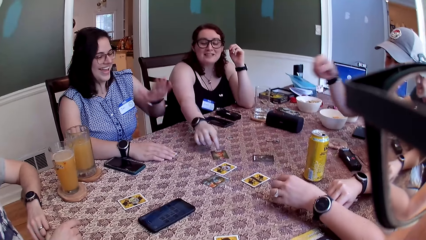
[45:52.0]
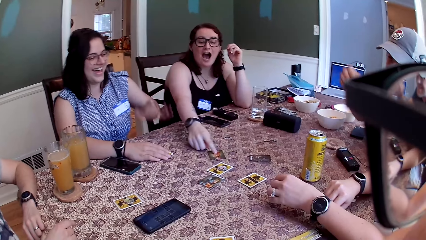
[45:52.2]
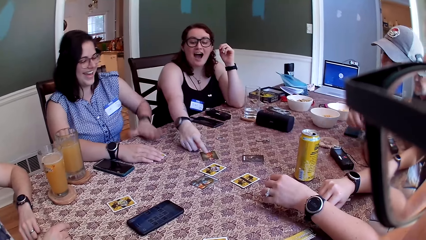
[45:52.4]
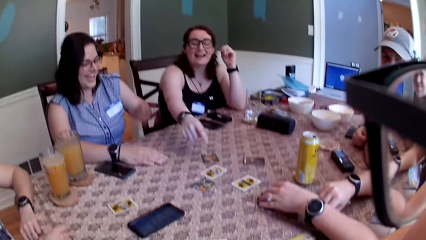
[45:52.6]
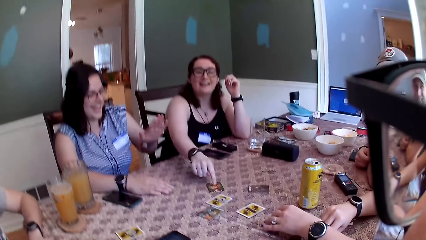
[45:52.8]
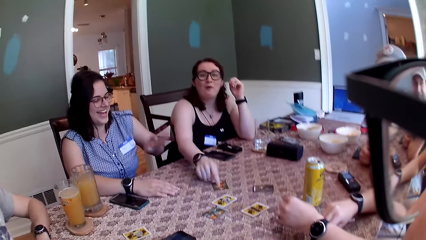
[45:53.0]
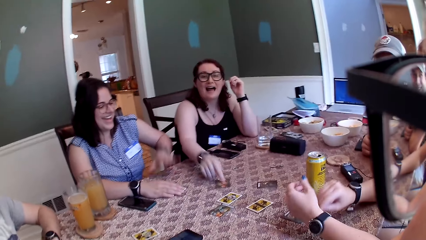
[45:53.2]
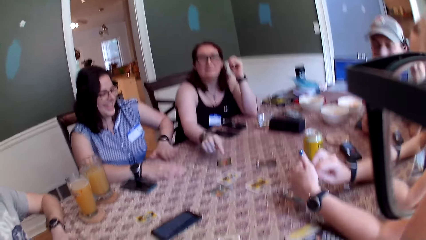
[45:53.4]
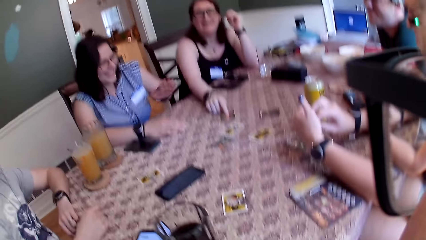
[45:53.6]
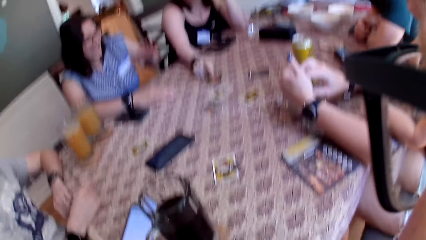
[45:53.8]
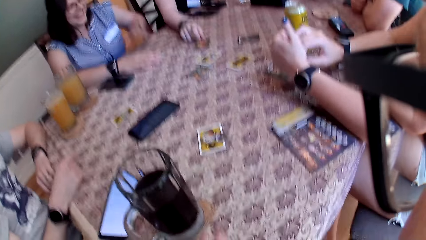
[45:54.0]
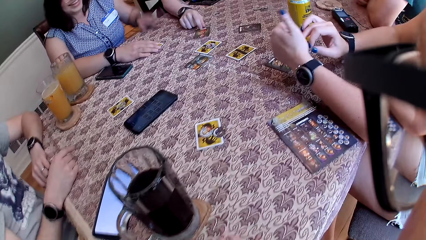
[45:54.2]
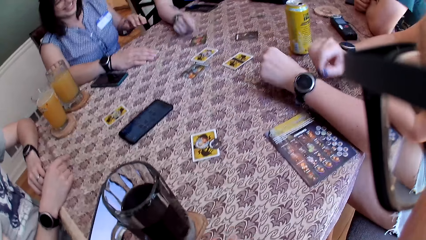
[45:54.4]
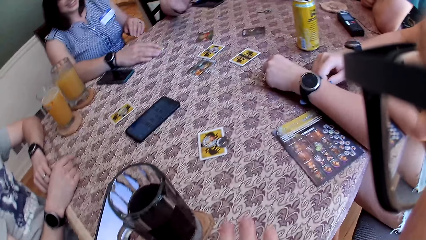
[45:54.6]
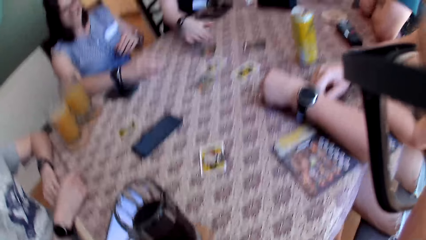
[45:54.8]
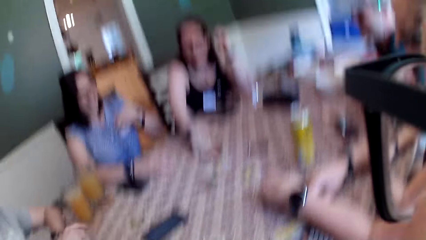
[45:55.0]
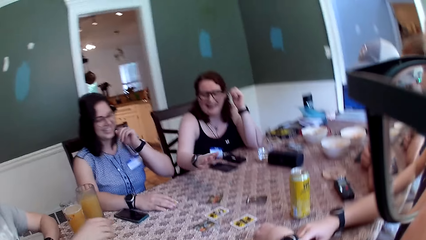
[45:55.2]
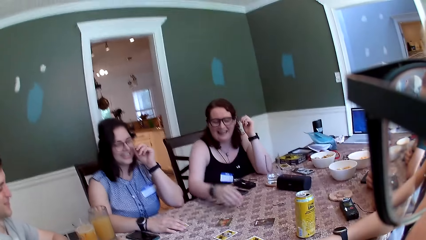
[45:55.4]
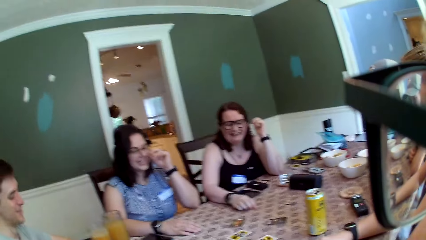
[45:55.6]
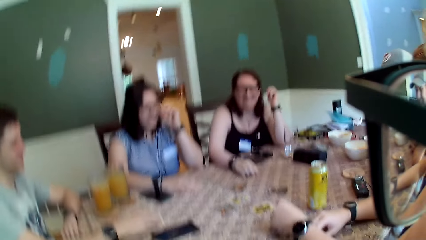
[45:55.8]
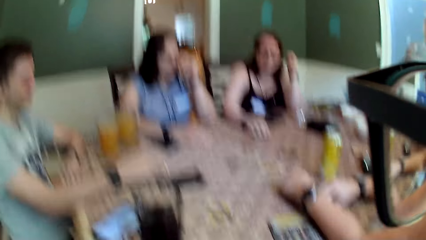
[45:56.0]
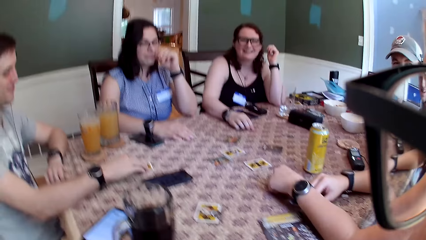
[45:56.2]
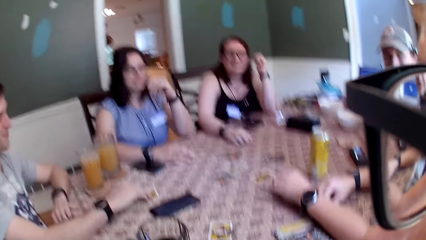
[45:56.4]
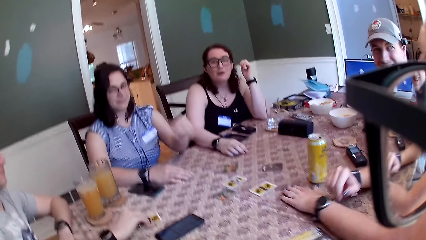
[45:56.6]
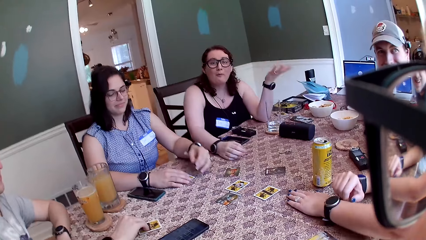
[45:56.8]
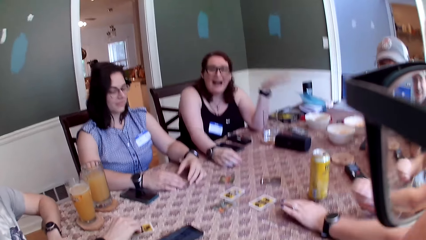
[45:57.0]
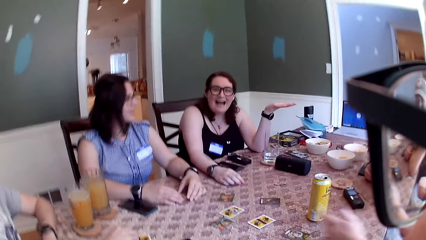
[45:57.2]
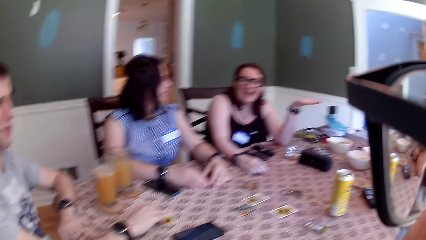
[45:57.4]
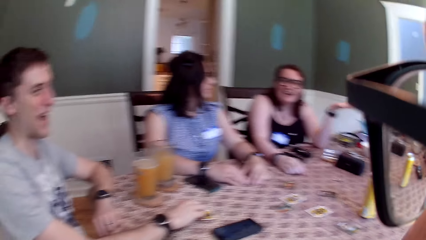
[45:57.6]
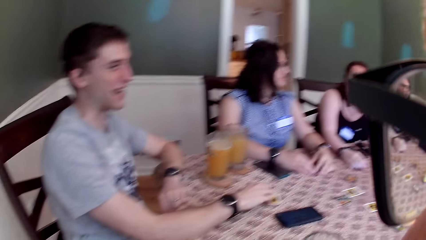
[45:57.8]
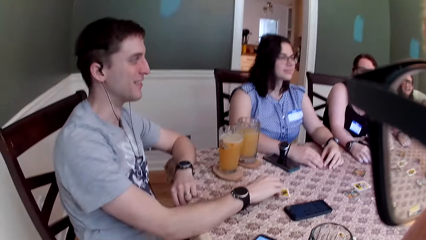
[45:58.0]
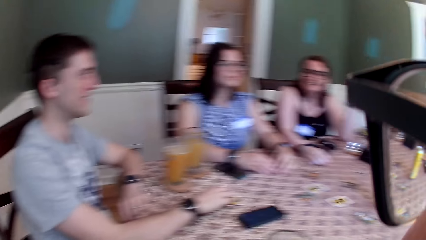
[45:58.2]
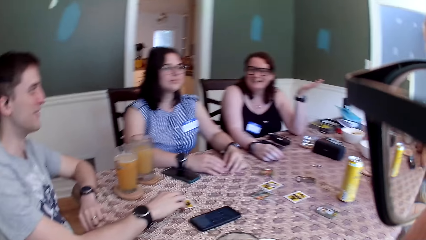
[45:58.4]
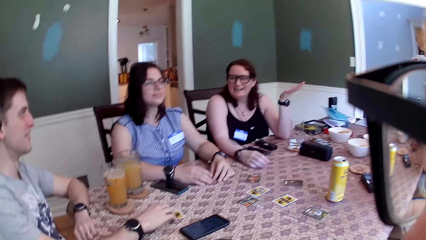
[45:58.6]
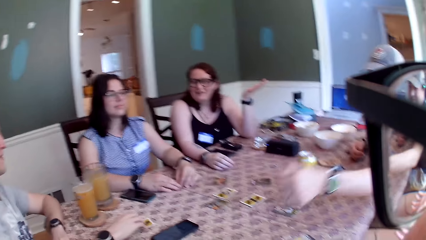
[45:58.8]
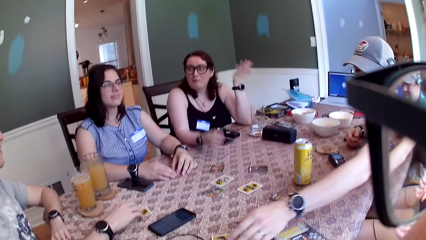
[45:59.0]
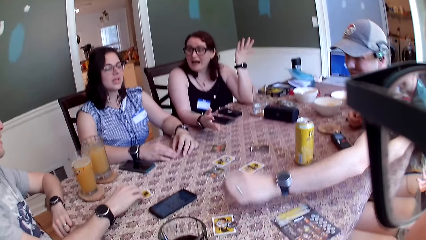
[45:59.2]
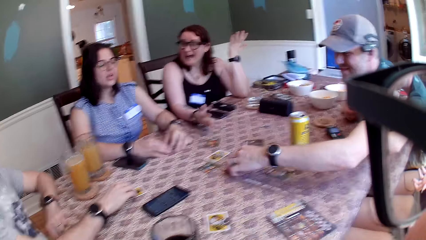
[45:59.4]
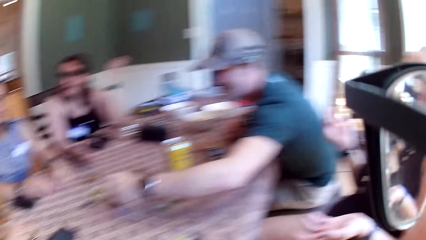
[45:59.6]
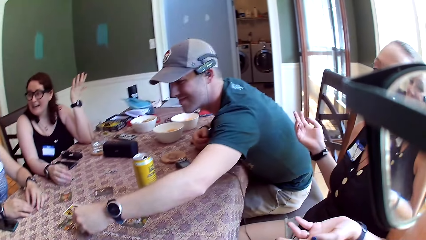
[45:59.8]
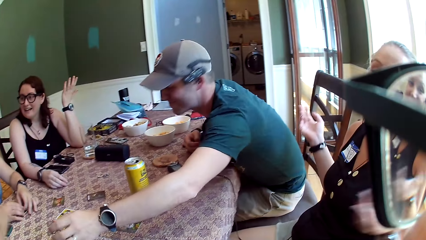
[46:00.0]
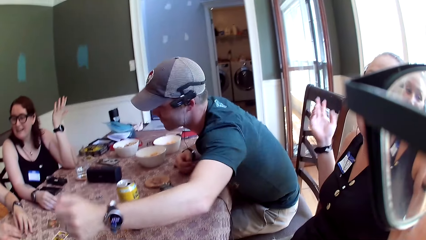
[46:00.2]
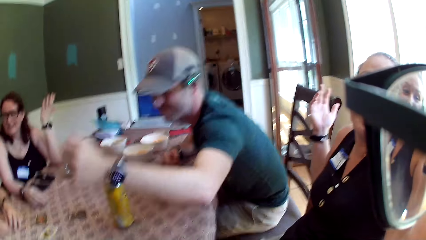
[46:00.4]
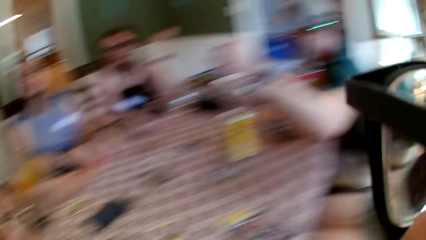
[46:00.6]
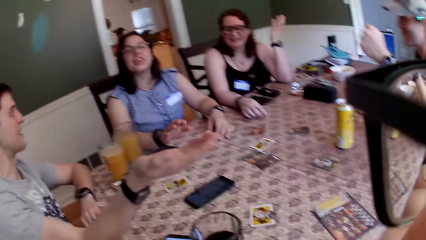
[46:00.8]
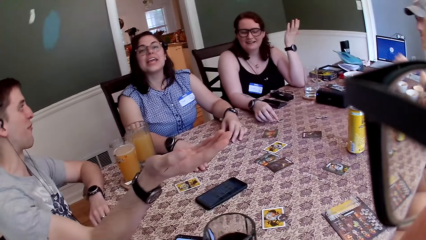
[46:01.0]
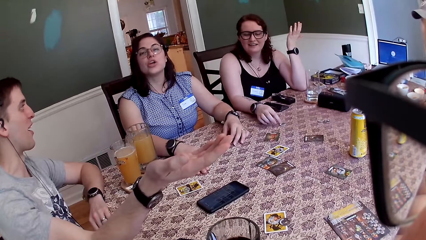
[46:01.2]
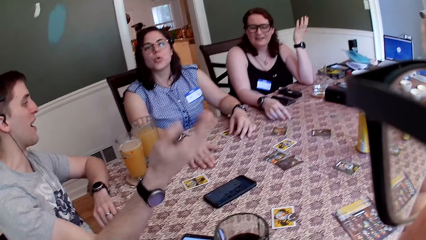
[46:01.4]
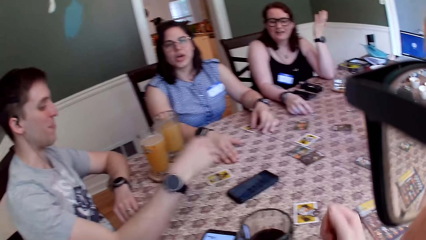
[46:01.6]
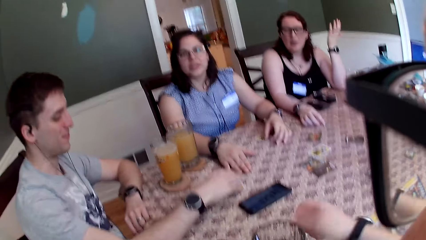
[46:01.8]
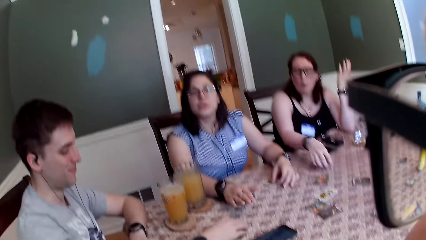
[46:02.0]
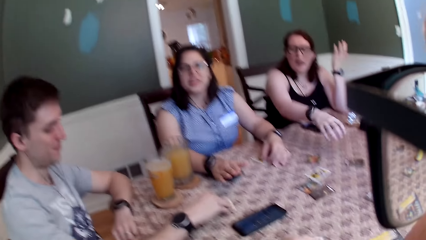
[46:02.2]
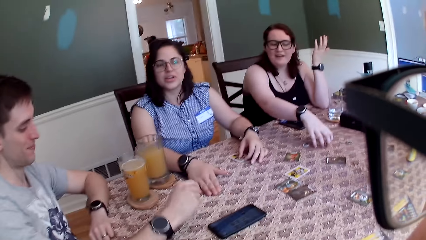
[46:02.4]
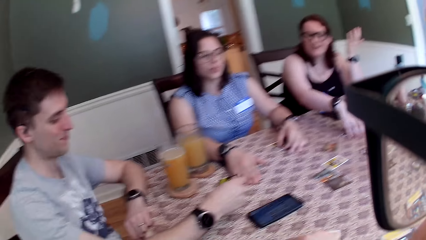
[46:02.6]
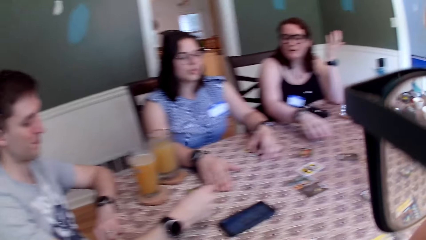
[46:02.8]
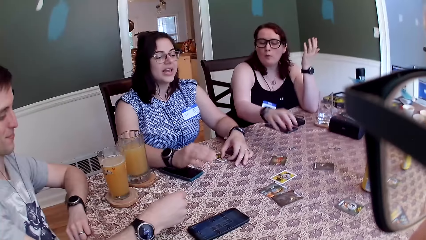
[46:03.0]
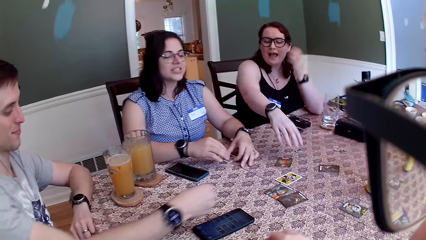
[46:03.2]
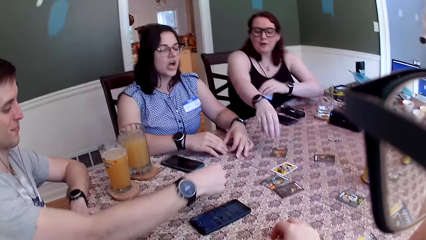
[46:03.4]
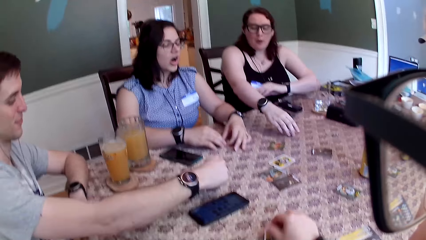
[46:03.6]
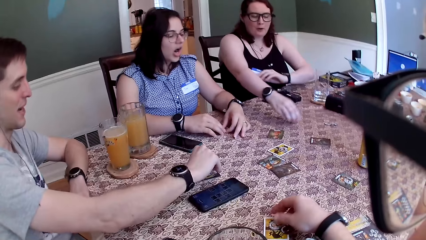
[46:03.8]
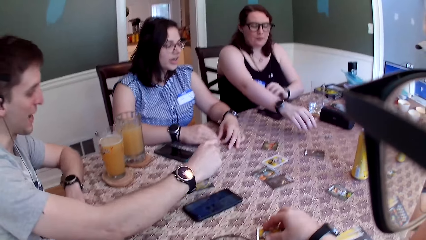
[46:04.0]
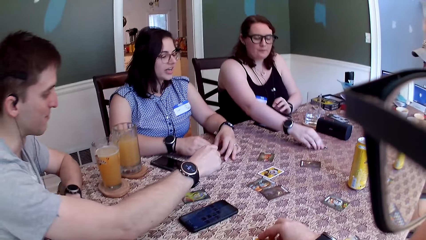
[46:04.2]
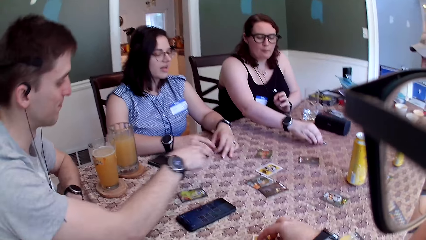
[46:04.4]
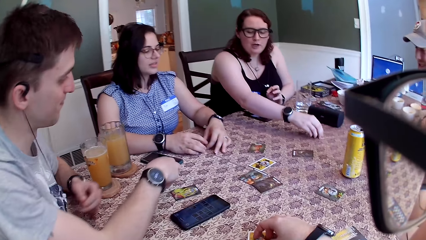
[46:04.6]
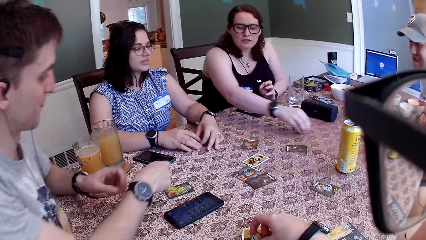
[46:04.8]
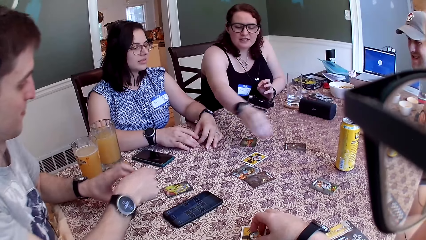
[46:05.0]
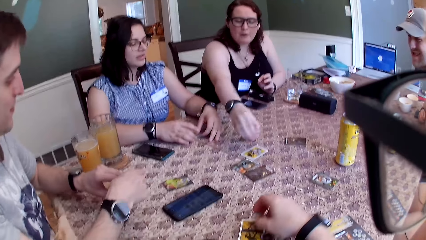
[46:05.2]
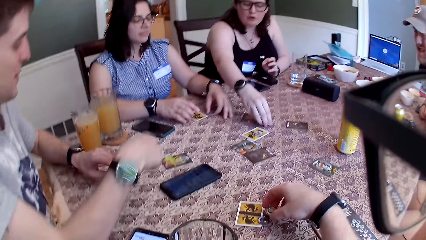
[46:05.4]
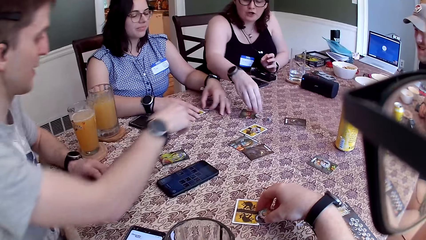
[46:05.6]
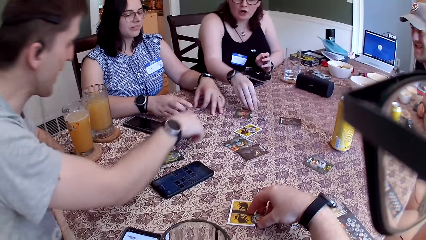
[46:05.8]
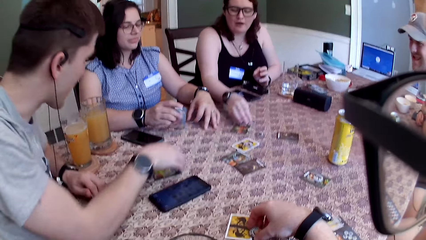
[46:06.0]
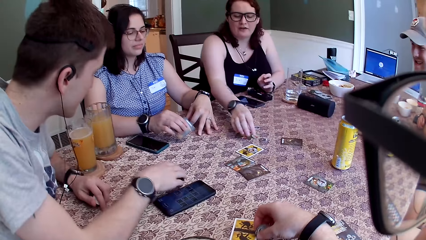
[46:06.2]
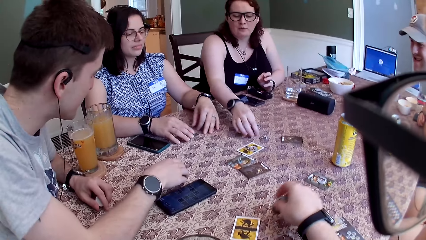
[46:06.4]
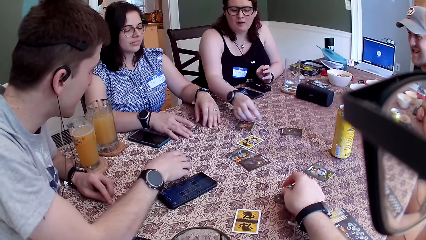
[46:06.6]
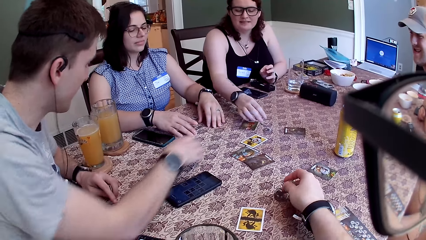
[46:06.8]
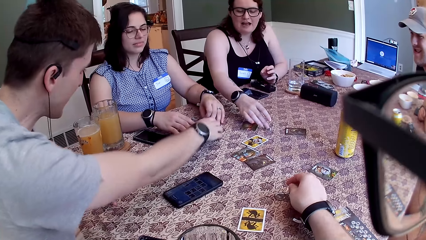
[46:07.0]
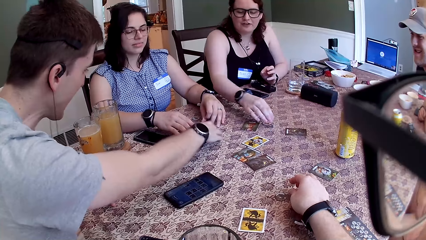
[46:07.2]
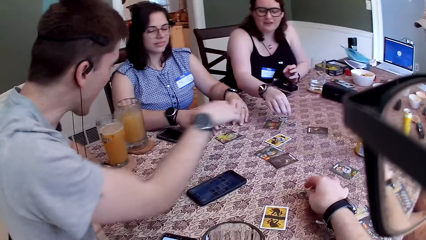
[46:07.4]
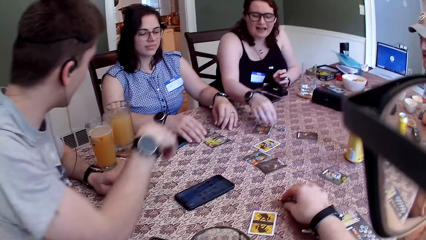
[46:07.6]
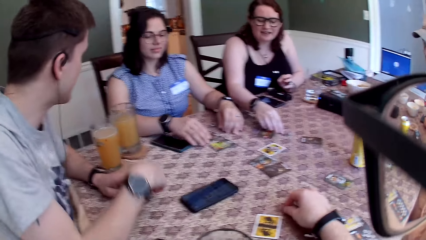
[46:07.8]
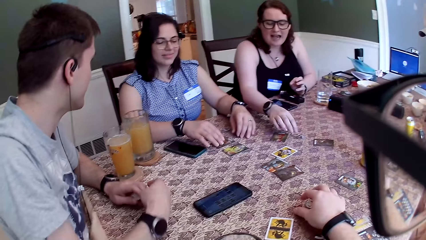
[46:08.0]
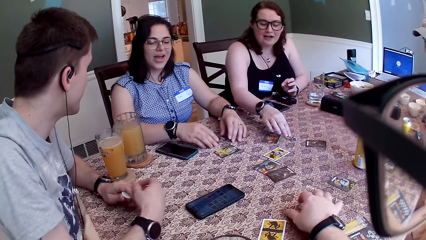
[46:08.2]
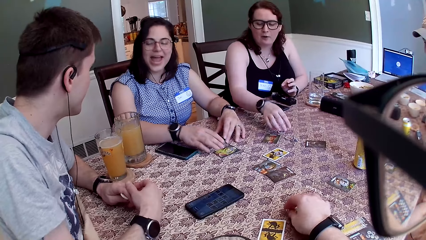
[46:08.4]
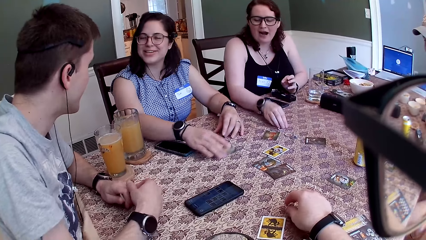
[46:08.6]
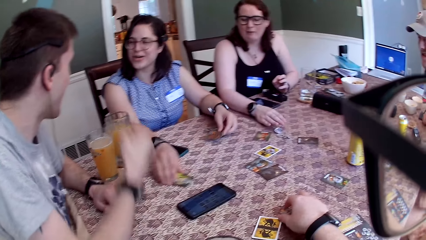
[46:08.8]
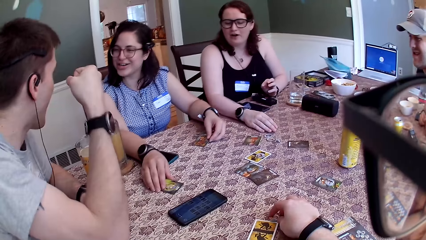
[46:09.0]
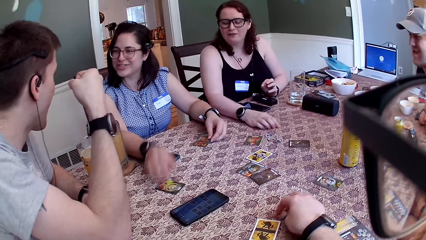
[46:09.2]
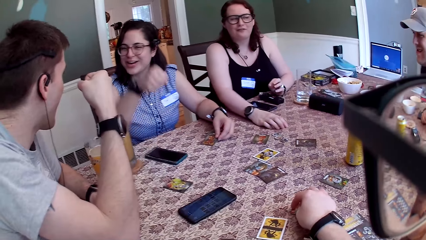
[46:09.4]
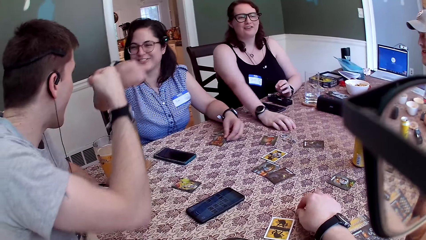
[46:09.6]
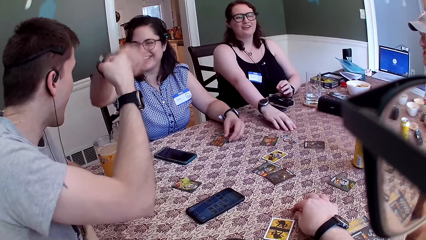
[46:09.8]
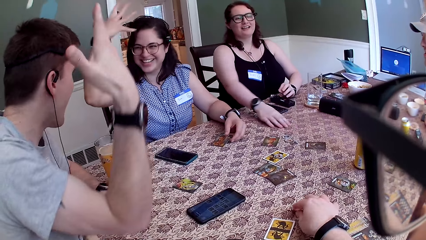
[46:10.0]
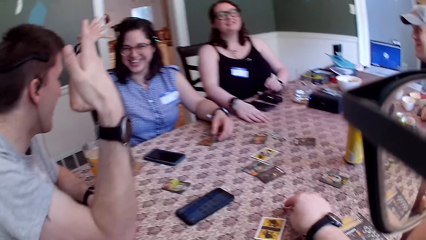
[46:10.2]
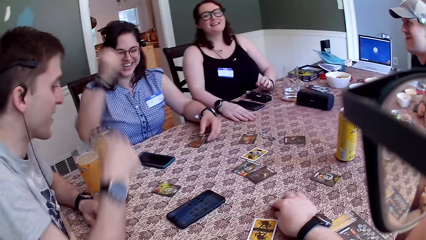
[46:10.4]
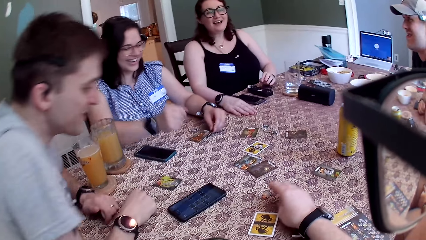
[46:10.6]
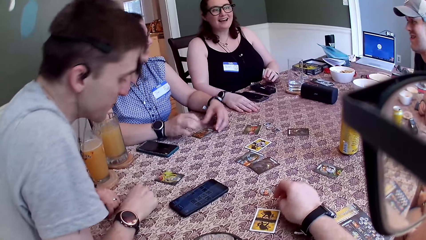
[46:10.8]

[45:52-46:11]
A woman shifts the card on the table with her right hand. A man drops the card on the table with his right hand. Another woman hits the table with her left hand. The first woman taps the card on the table with her right hand. The second woman interacts with a group of people and taps the table with her left hand. The camera wearer looks around. The first man picks the card on the table with his right hand. Another man picks the card on the table with his right hand and drops the card on the table with his right hand. The first woman picks the card token on the table with her right hand. The camera wearer picks the card tokens on the table with his right hand. The first woman moves the card token on the table with her right hand. The second man moves the card on the table with his right hand. The camera wearer drops the card tokens on the table with his right hand. The first woman moves the card token on the table with her right hand. The second woman shifts the card on the table with her right hand. The camera wearer shifts the card token on the table with his right hand.
